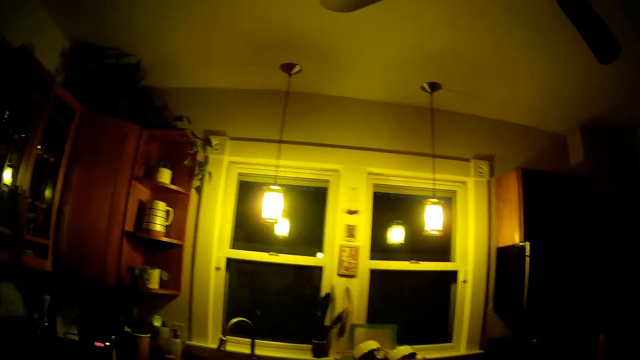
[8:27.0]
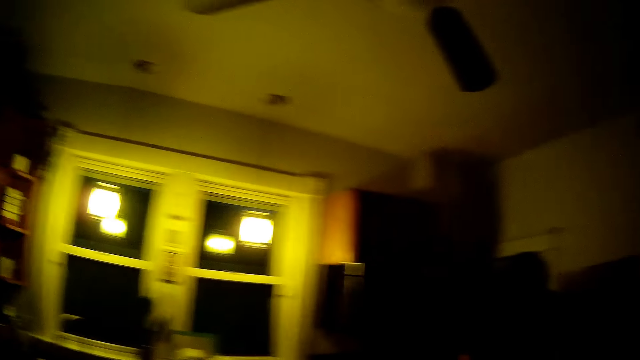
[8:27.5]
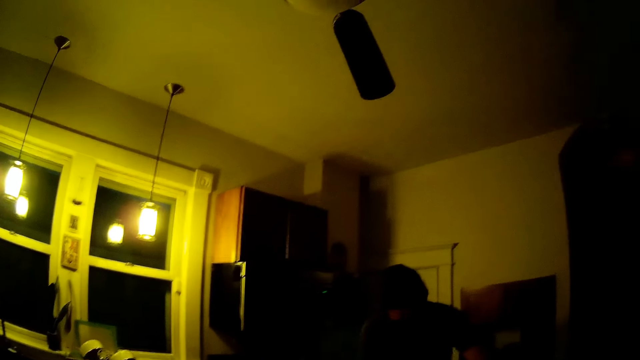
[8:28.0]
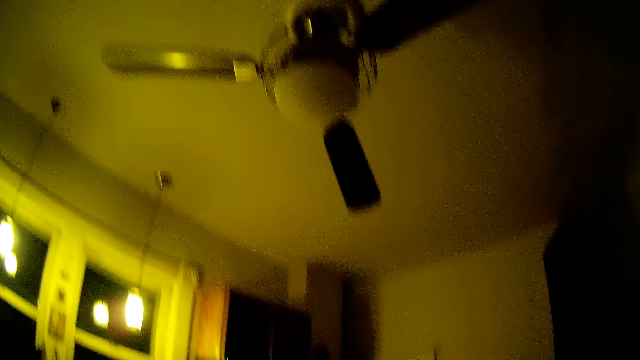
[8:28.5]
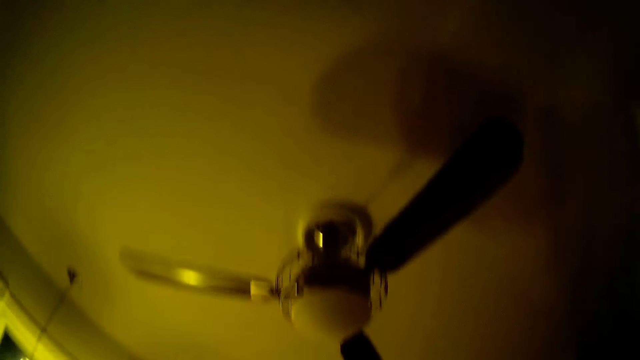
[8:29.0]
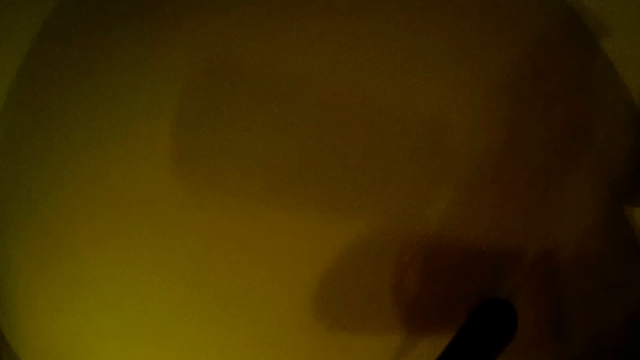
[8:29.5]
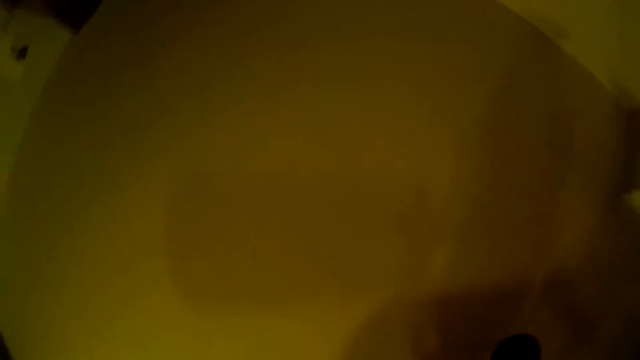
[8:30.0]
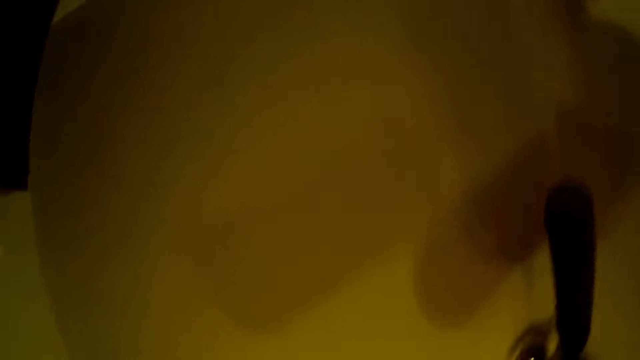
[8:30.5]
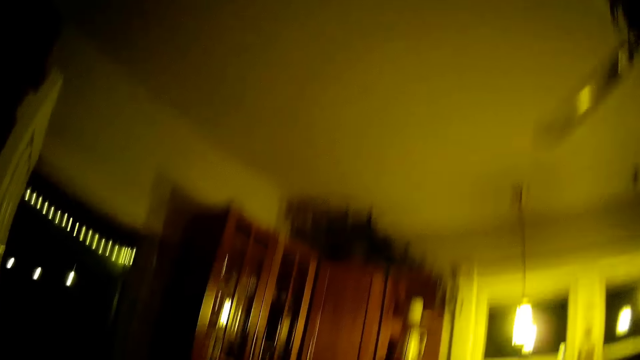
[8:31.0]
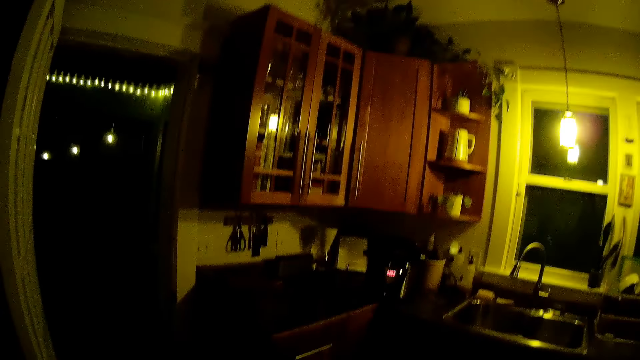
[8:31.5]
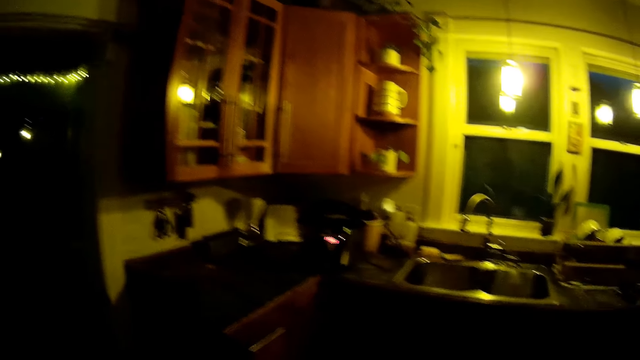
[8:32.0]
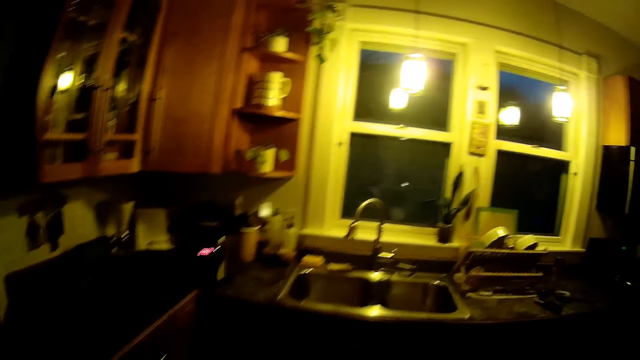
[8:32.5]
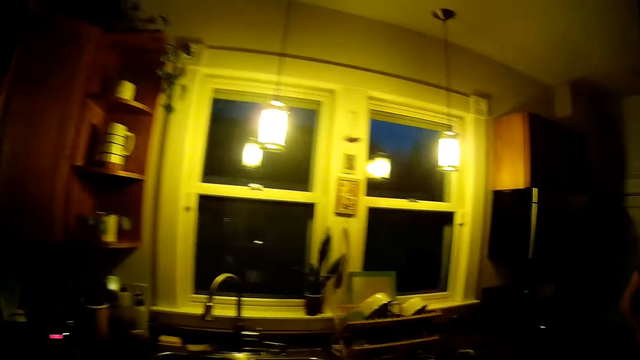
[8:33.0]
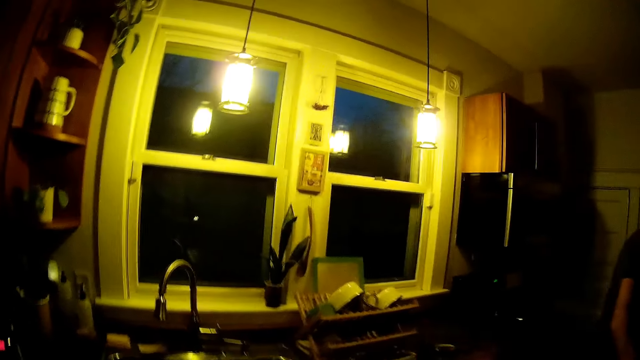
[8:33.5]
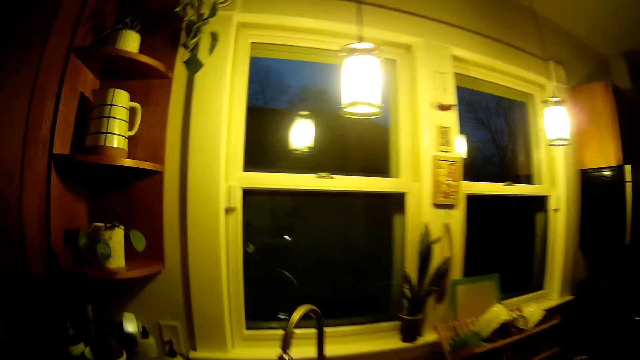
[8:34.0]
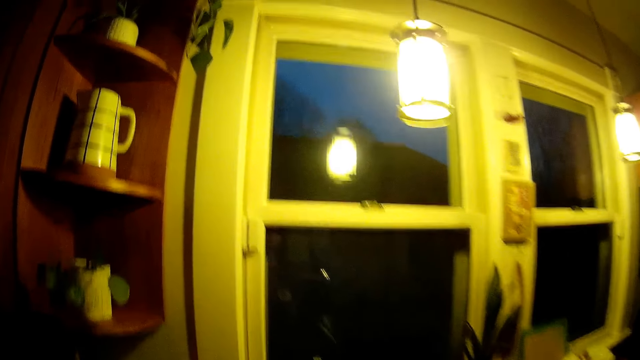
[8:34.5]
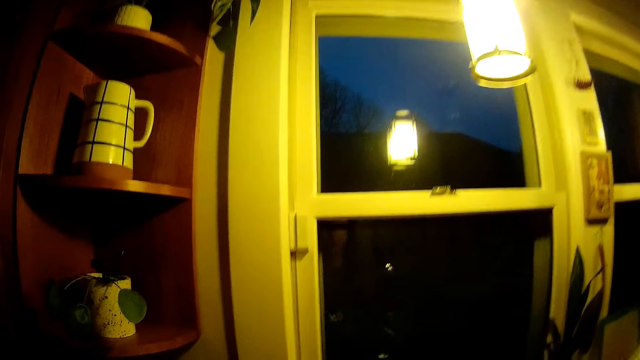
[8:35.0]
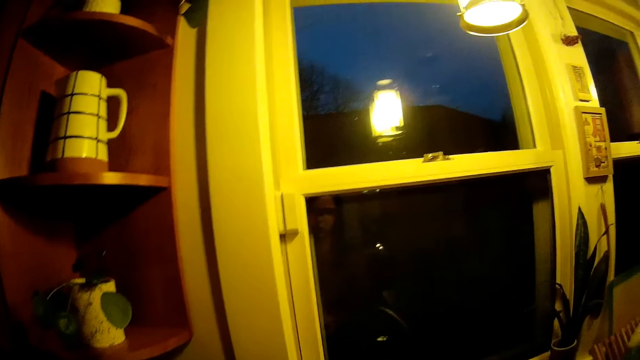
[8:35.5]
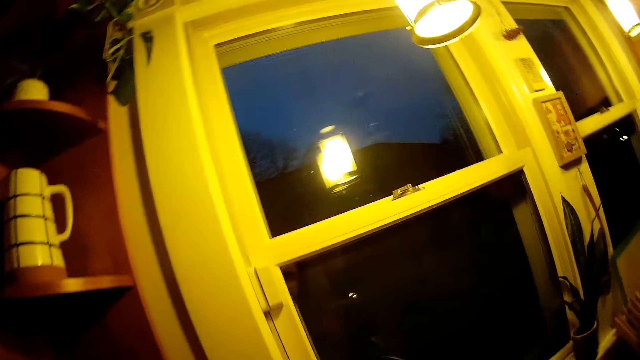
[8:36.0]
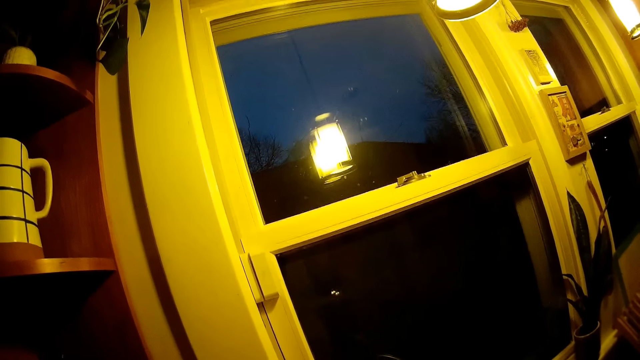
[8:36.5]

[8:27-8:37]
The camera wearer looks around the room. They walk towards a sink. They talk.

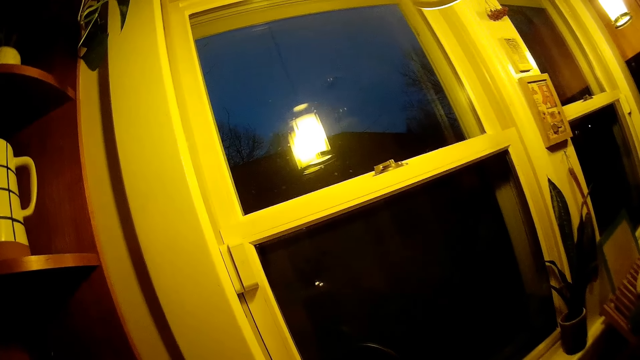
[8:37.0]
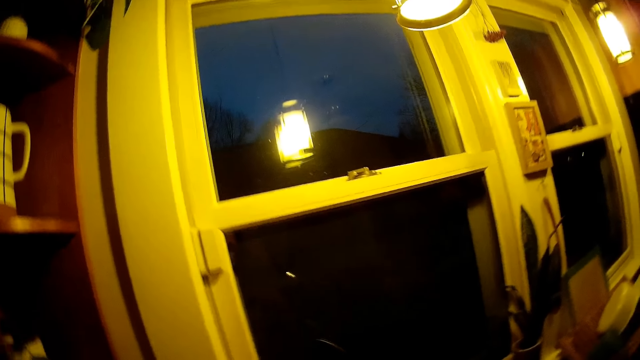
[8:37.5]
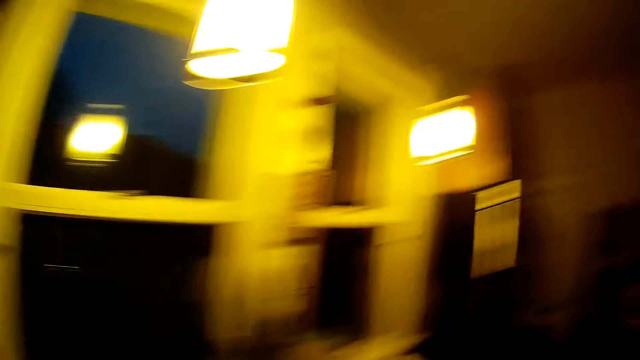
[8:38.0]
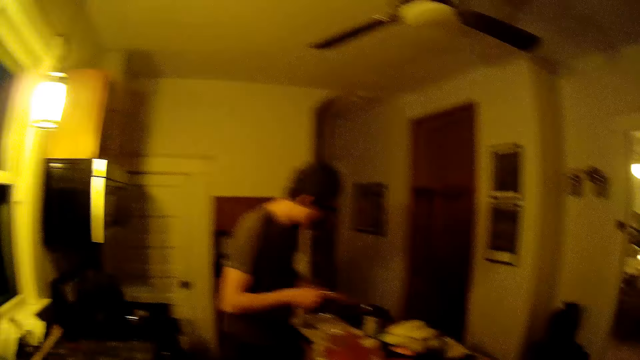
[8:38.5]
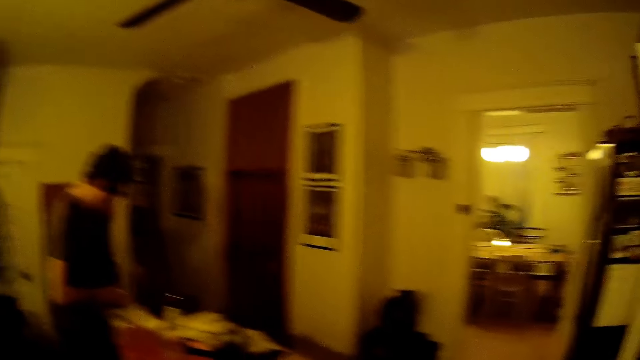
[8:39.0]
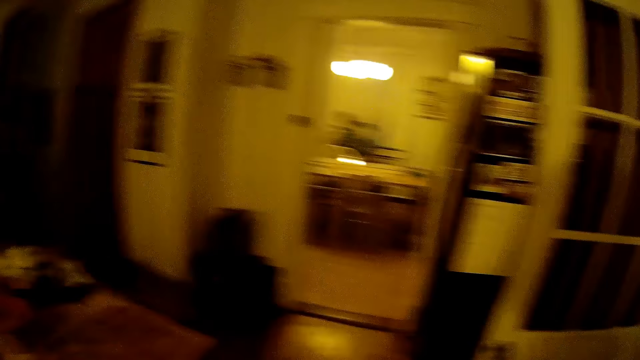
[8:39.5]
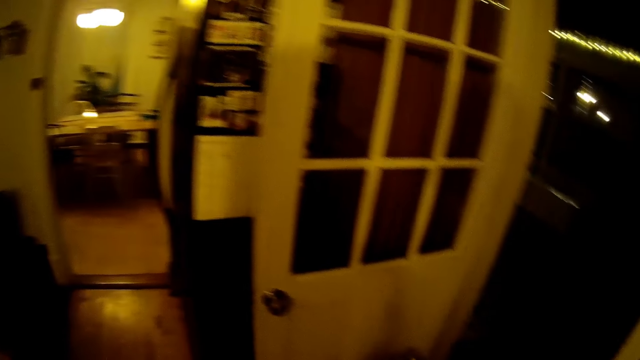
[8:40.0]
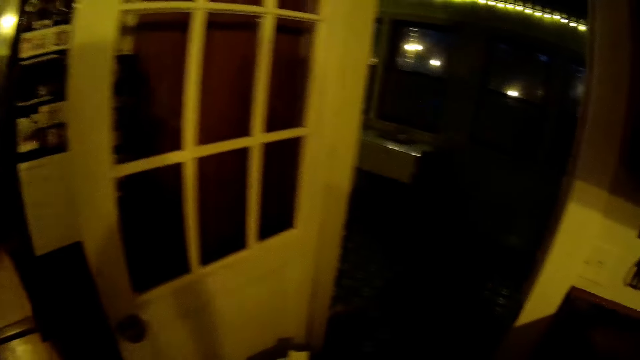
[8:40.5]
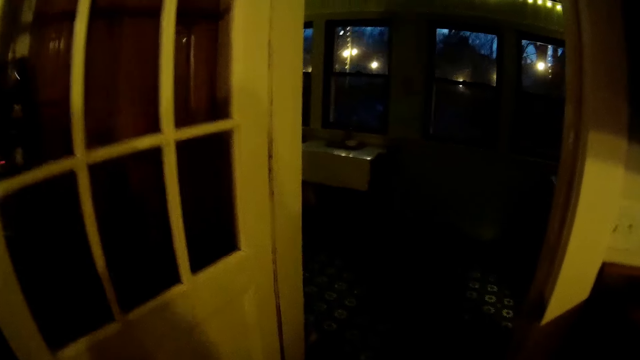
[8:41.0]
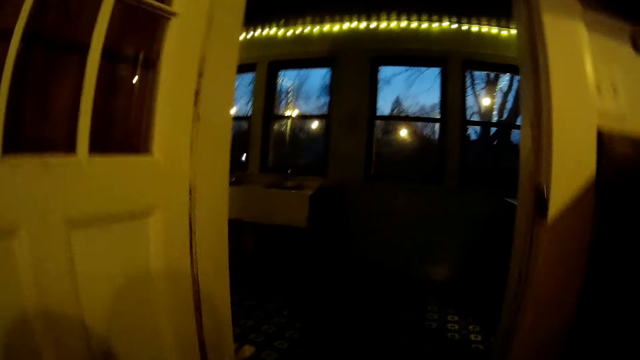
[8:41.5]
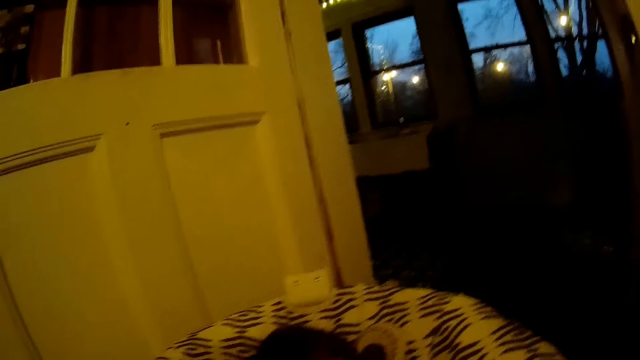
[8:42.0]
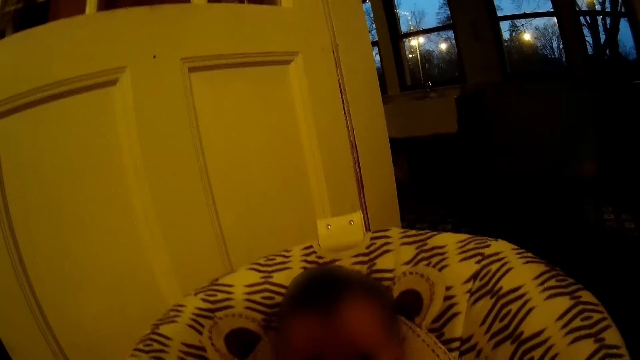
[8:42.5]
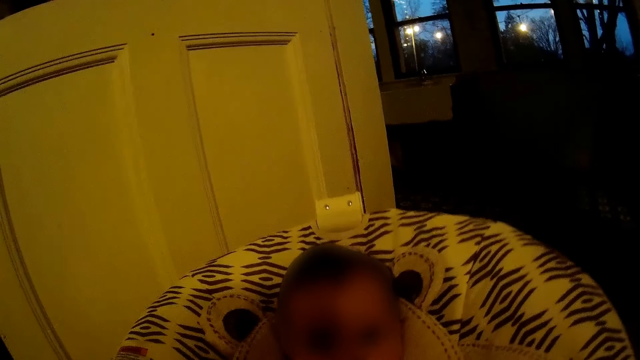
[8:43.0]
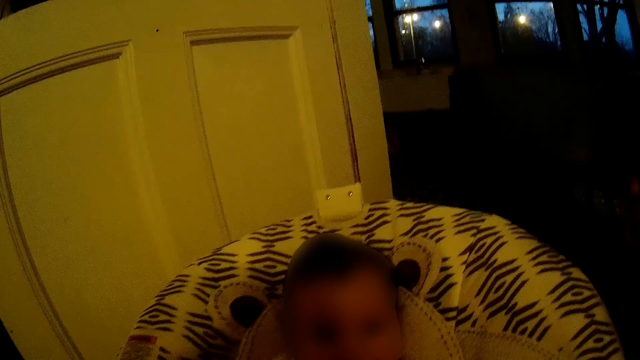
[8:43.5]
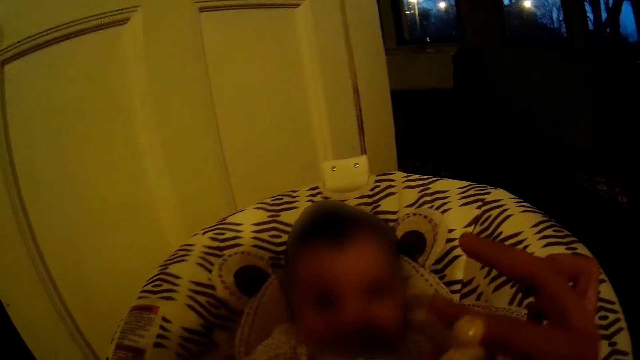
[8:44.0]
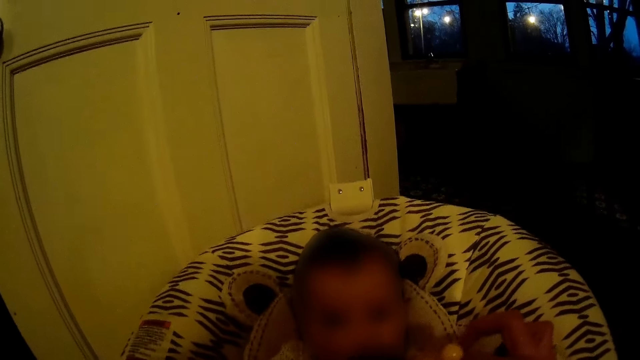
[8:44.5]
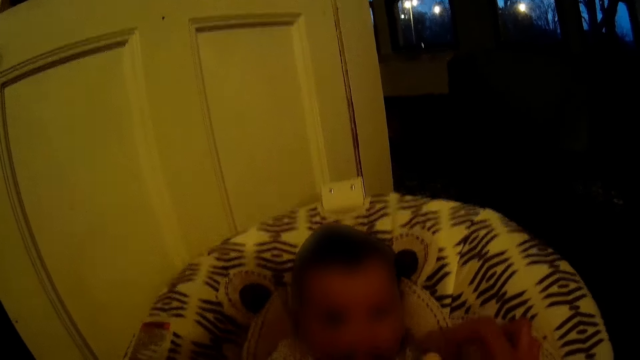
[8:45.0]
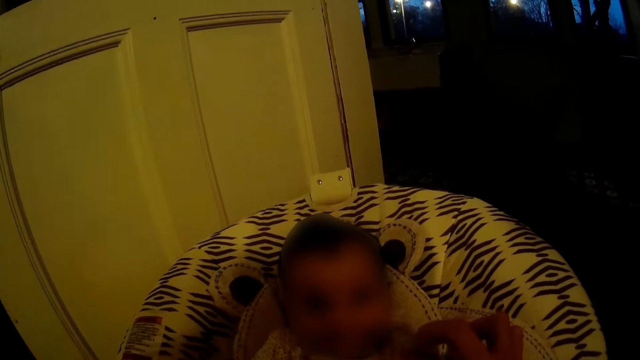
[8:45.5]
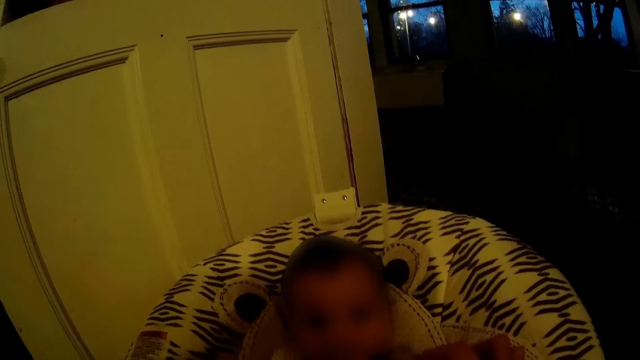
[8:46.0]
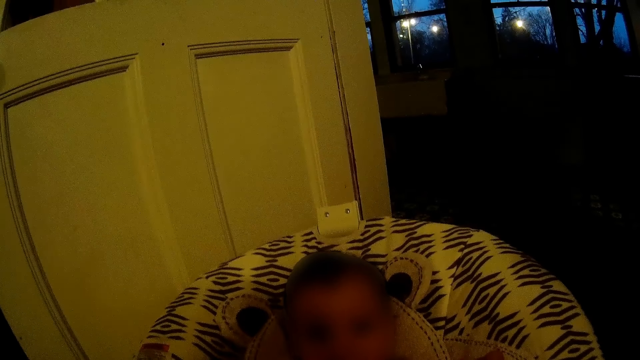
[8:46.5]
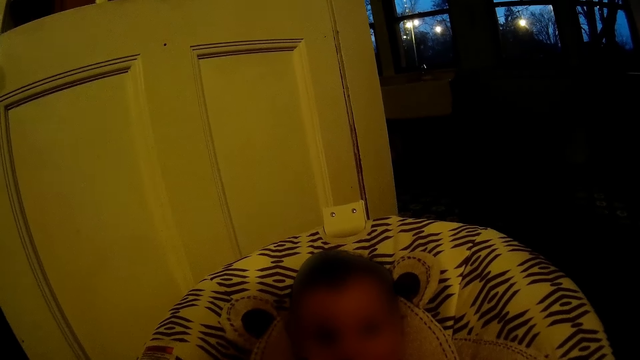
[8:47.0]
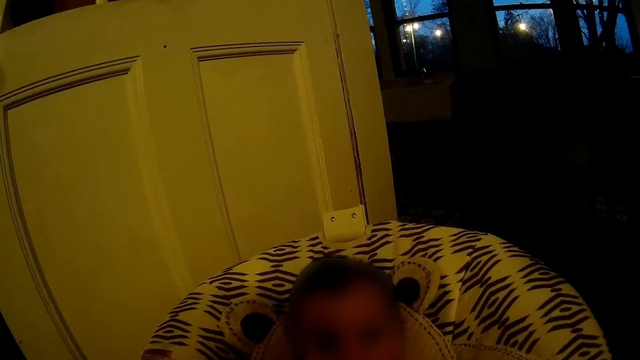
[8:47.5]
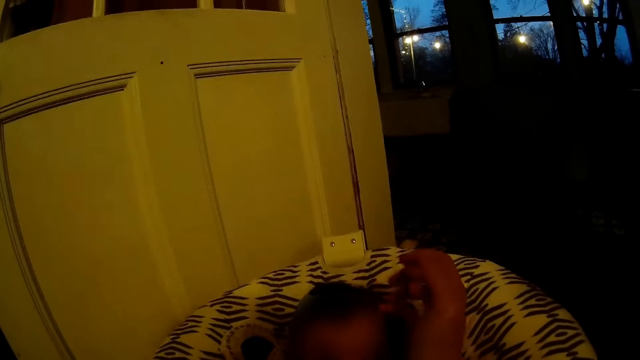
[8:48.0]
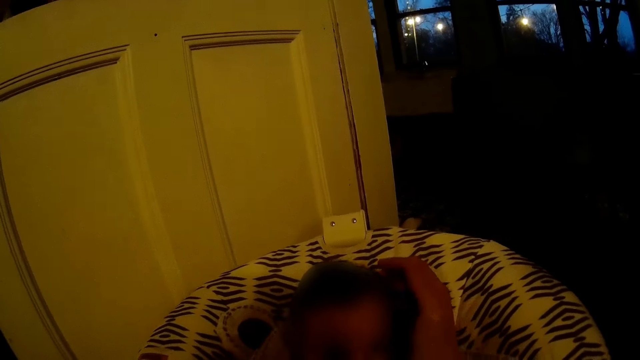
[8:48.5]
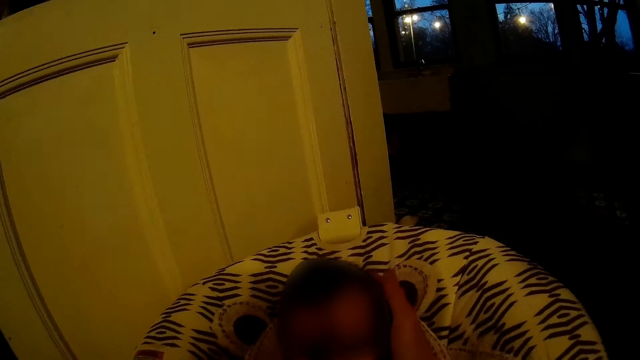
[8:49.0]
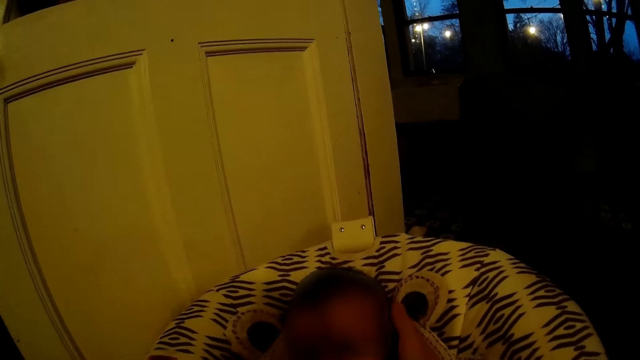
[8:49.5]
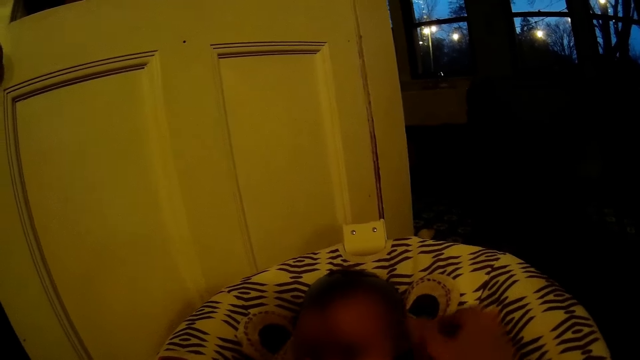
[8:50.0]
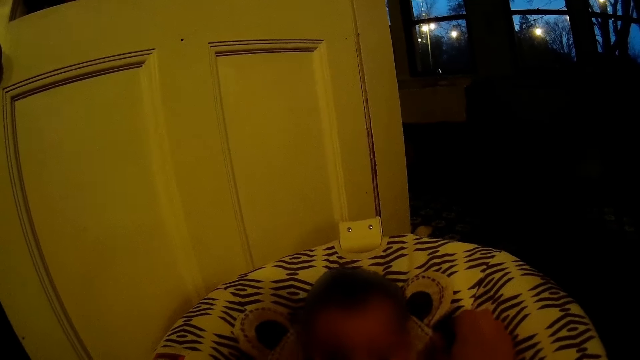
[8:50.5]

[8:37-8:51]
The camera wearer looks around the window. The man stands in front of the kitchen counter. The camera wearer talks to the man. They interact with a baby on a baby rocker. They talk to the baby.
